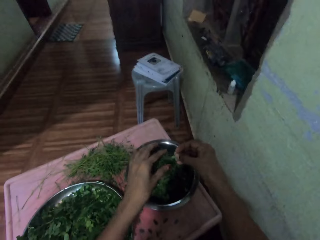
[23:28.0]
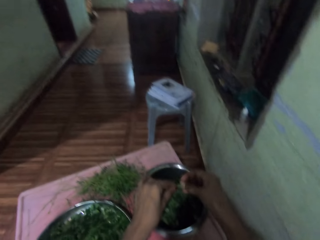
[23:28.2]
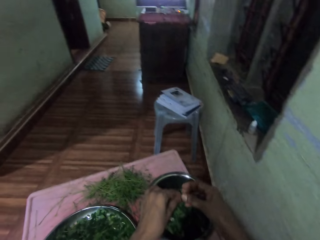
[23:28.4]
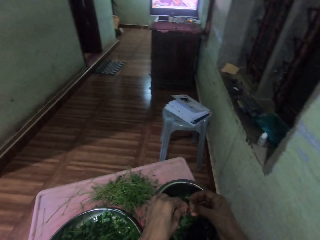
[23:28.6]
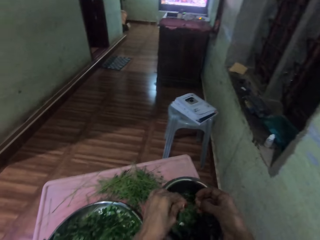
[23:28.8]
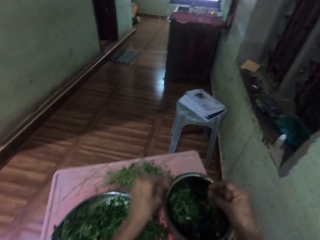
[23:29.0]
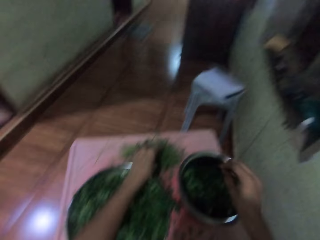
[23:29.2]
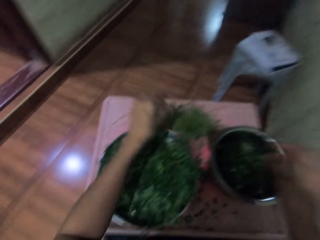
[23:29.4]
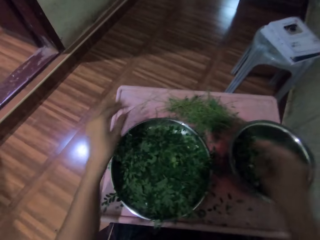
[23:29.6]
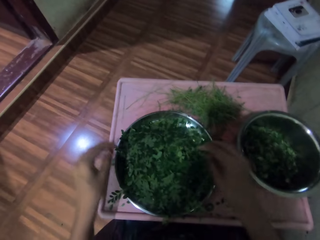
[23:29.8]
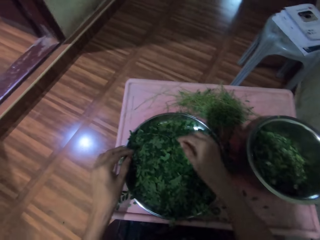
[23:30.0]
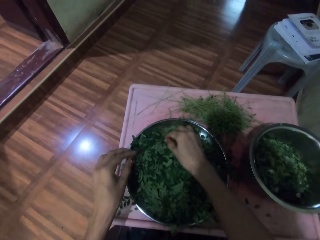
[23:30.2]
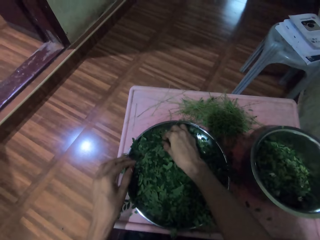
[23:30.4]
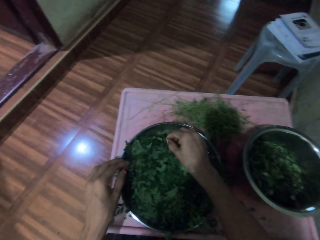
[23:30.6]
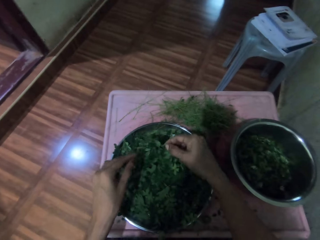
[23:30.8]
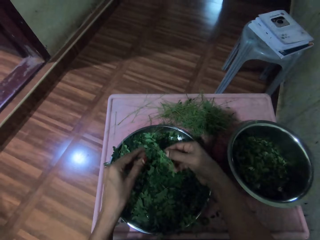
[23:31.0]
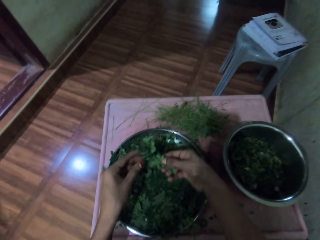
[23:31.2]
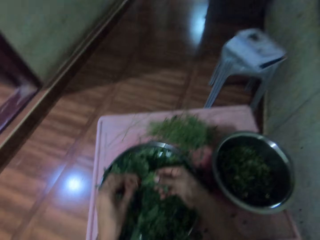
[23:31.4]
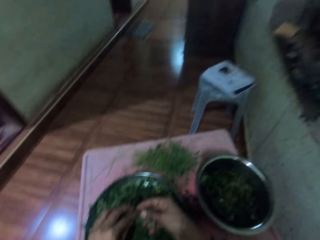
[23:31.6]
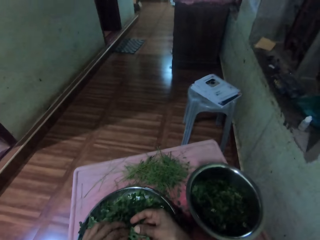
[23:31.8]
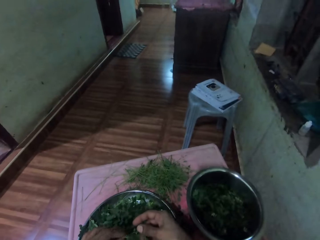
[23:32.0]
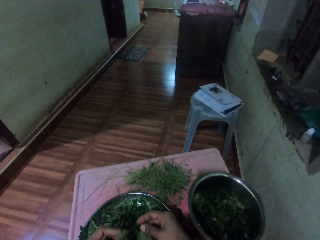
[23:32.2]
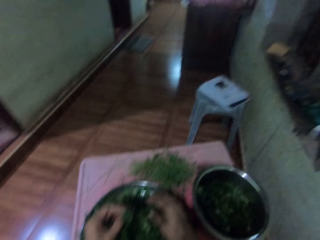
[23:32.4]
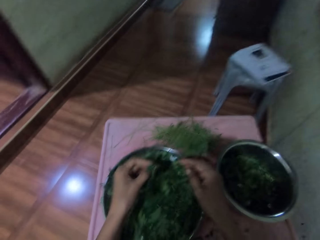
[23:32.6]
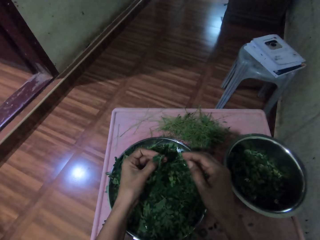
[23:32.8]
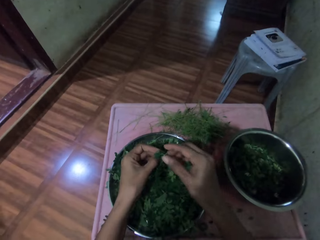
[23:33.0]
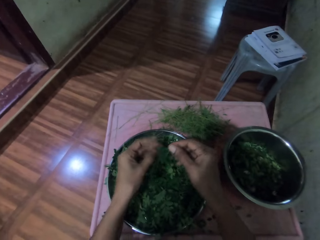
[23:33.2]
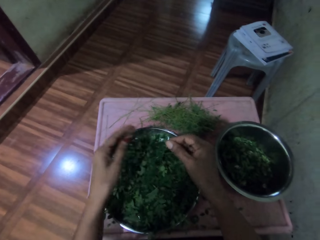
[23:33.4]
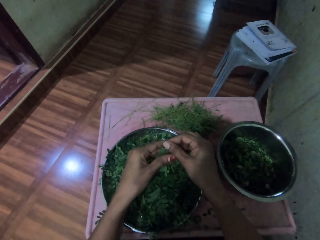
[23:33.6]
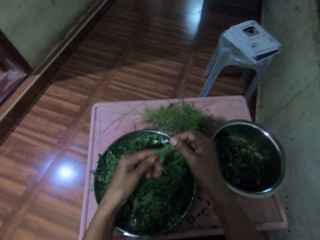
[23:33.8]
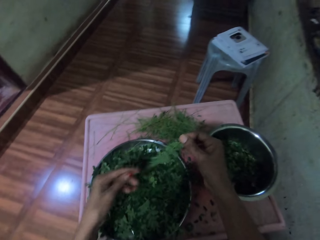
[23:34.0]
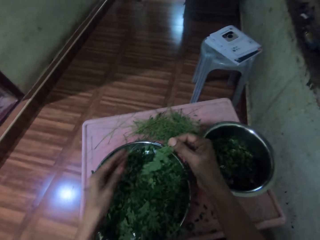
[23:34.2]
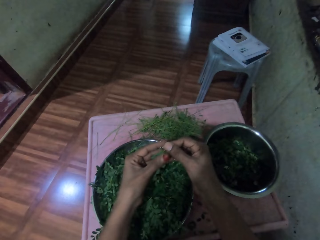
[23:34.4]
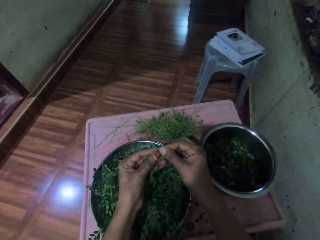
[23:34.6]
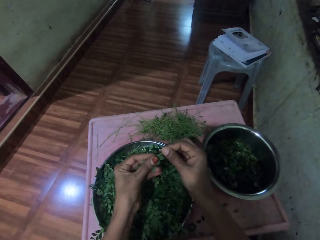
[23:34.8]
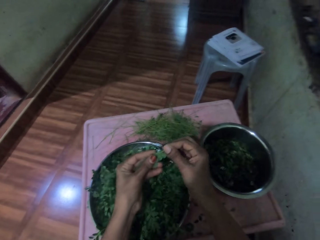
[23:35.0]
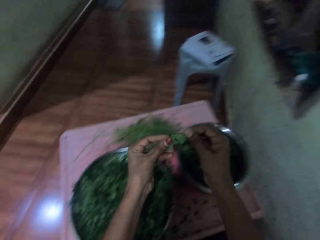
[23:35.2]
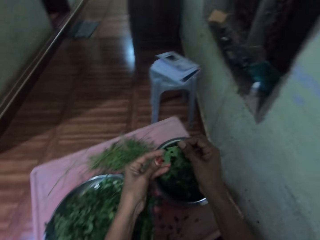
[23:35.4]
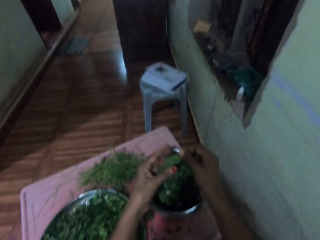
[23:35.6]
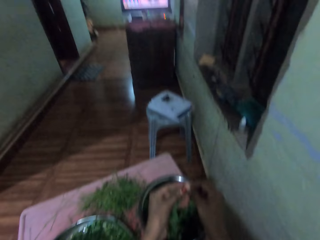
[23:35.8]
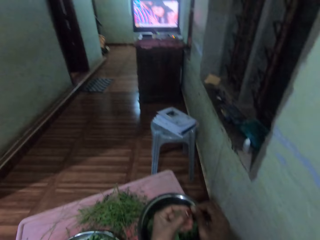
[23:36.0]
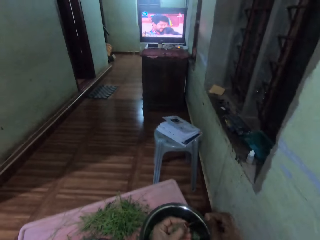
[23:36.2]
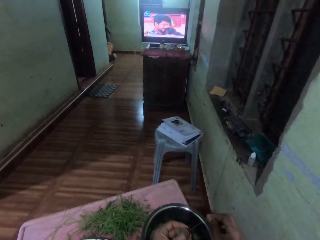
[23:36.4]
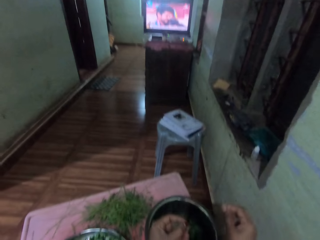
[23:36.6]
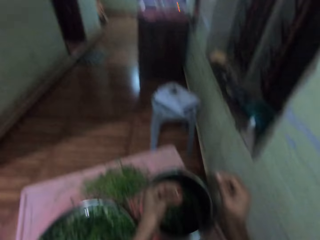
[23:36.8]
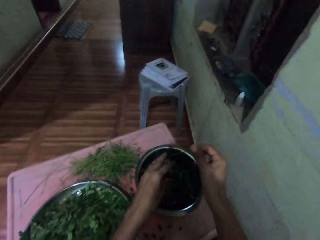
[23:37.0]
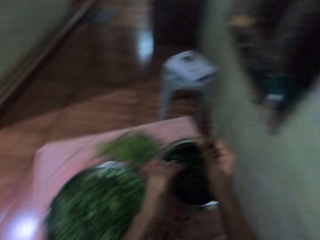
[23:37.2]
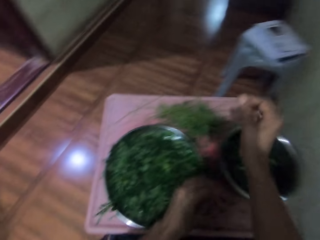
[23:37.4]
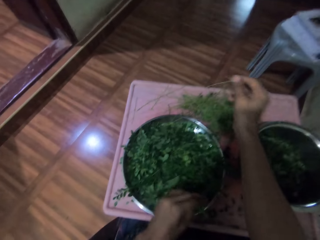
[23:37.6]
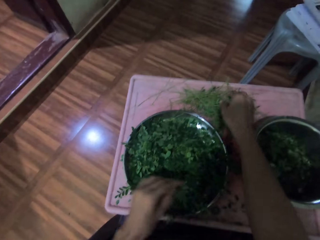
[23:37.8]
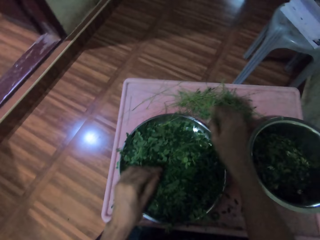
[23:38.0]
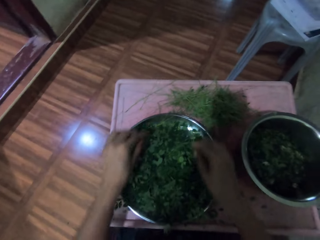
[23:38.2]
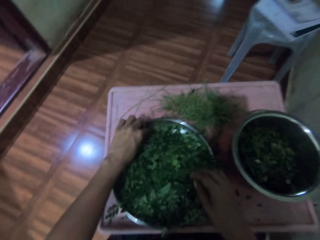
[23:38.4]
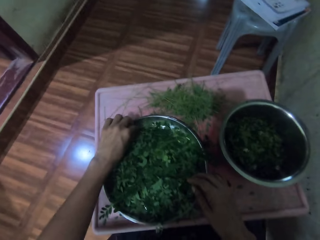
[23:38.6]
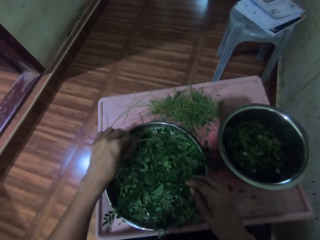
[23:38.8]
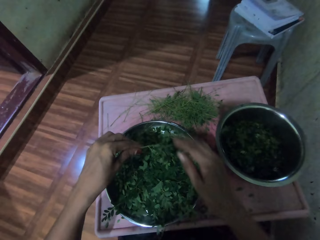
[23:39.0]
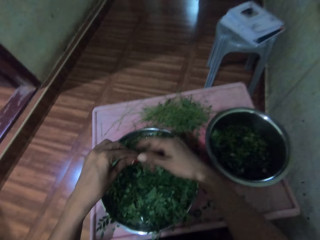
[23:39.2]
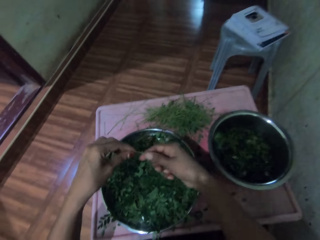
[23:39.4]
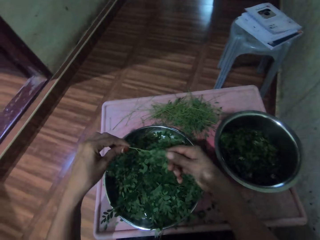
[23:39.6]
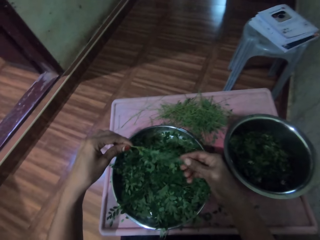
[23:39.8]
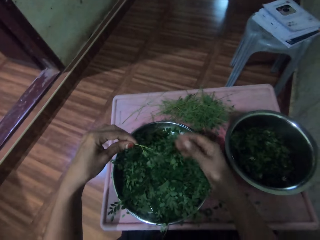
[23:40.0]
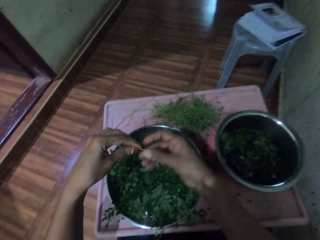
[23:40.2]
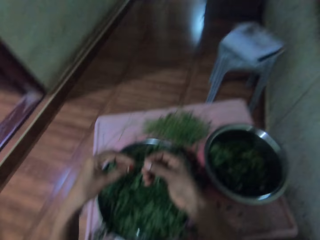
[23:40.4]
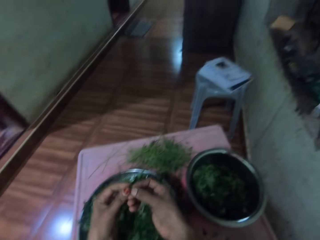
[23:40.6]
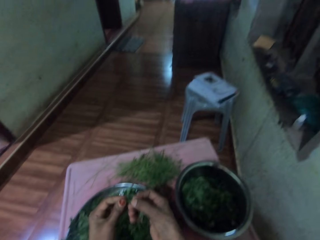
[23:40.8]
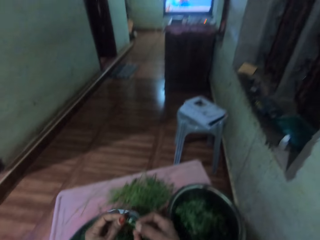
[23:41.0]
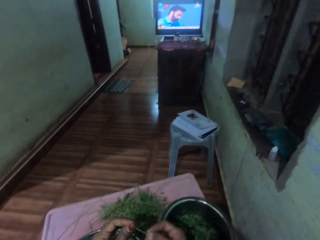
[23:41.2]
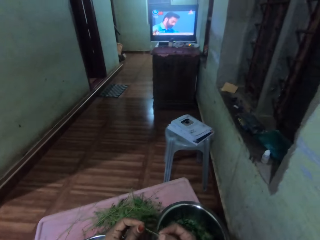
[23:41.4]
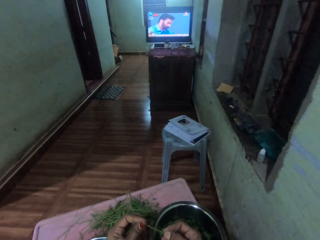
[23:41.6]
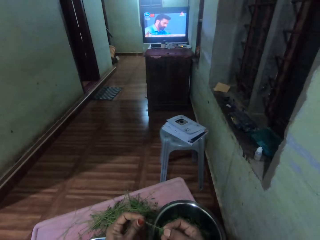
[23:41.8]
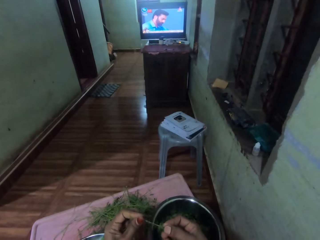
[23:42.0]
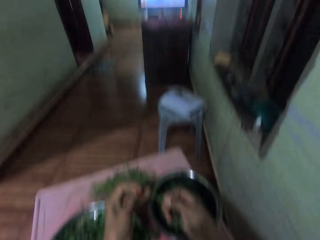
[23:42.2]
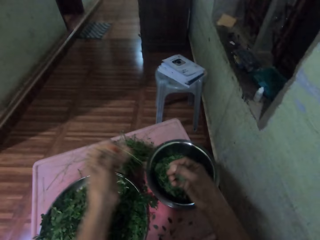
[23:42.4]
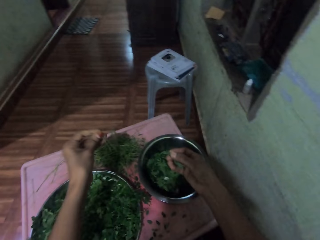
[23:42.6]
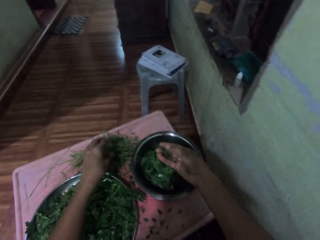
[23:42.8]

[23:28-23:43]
The camera wearer removes the vegetables from the branch. She puts vegetable leaves in a tray. She throws a stalk of the vegetable on the table and puts vegetable leaves in the tray. She picks a vegetable in the tray with her right hand. She removes the vegetable leaves from the branch. She puts the vegetable in the cooking pot. She puts vegetable leaves in the tray. She throws the stalk of the vegetable on the table. She takes vegetable leaves in the tray. She removes leaves from the stalk.

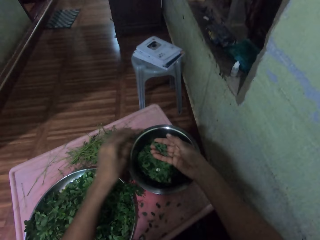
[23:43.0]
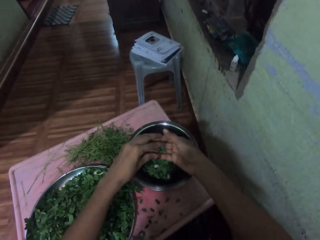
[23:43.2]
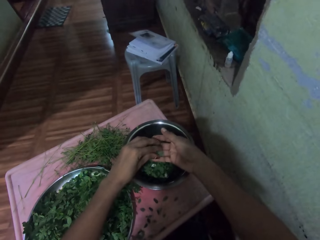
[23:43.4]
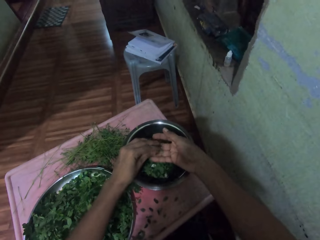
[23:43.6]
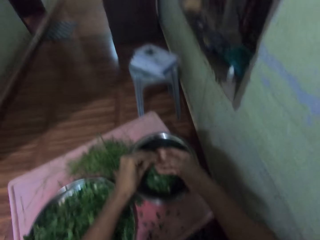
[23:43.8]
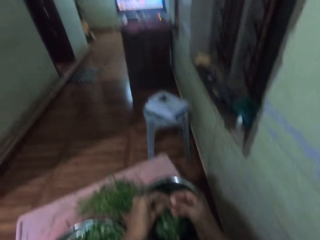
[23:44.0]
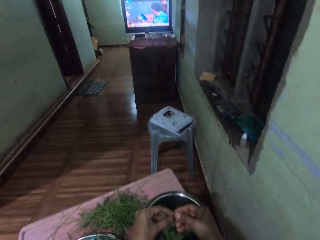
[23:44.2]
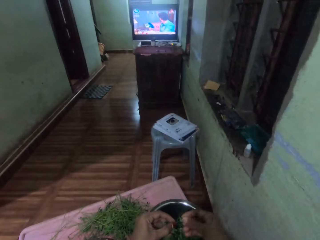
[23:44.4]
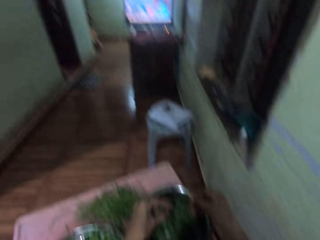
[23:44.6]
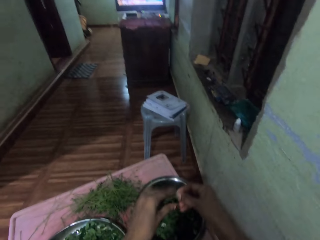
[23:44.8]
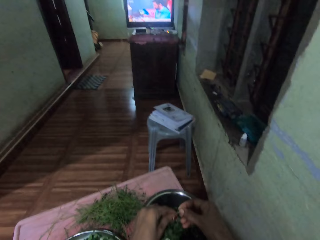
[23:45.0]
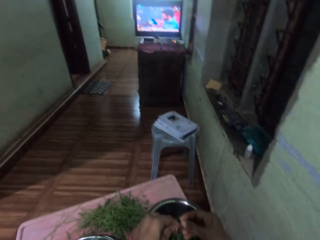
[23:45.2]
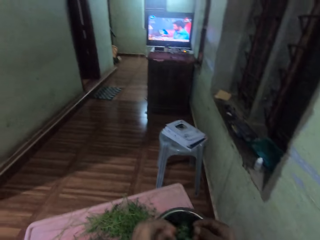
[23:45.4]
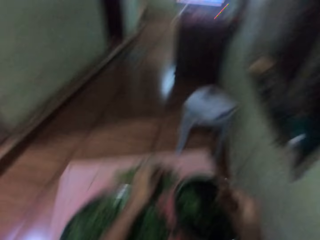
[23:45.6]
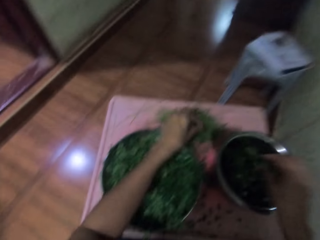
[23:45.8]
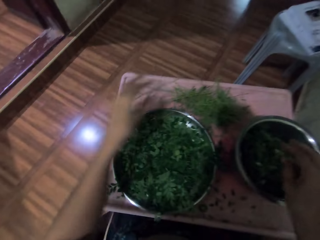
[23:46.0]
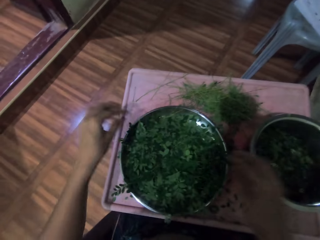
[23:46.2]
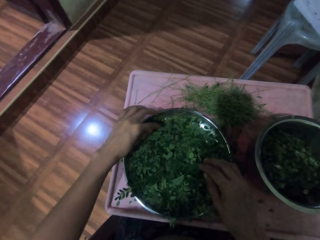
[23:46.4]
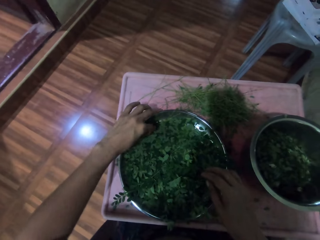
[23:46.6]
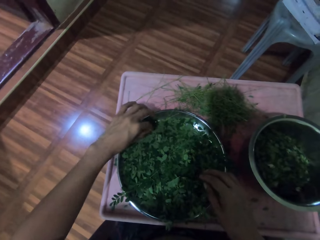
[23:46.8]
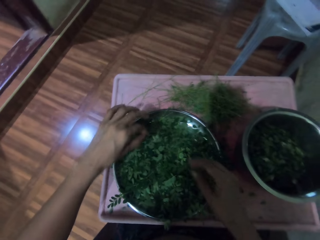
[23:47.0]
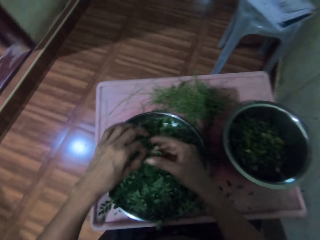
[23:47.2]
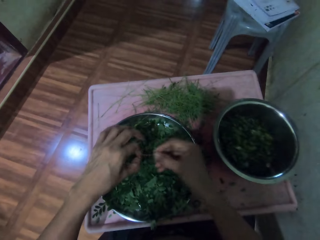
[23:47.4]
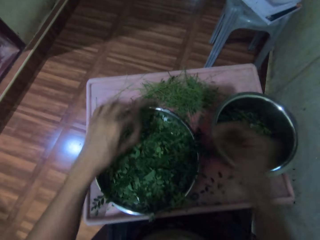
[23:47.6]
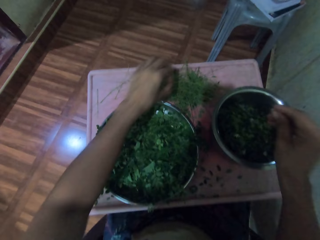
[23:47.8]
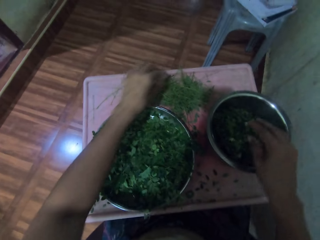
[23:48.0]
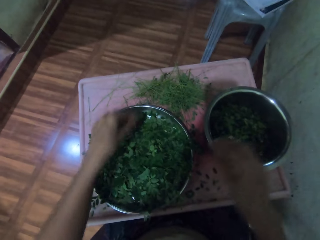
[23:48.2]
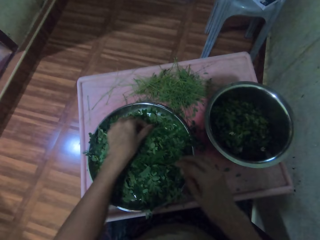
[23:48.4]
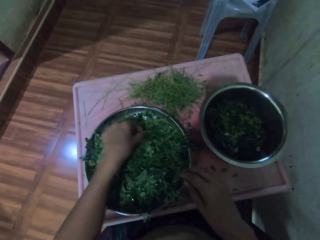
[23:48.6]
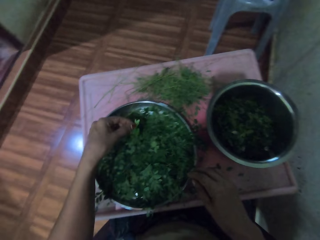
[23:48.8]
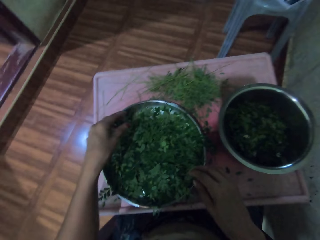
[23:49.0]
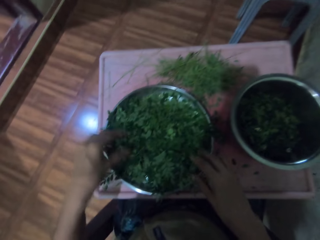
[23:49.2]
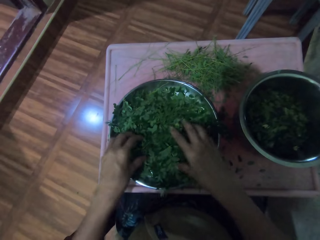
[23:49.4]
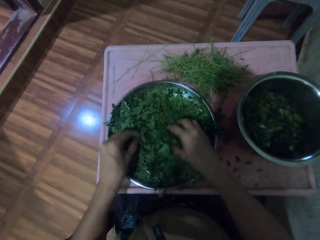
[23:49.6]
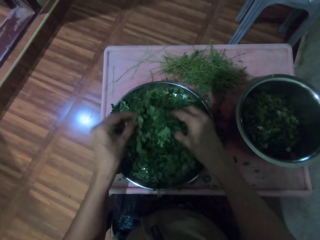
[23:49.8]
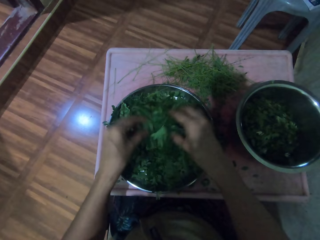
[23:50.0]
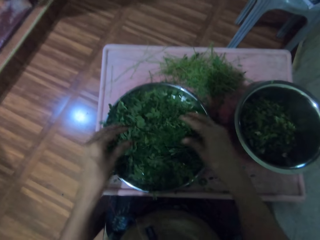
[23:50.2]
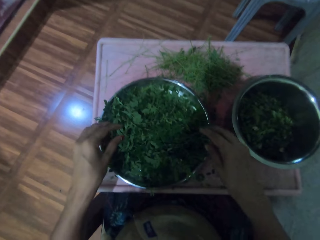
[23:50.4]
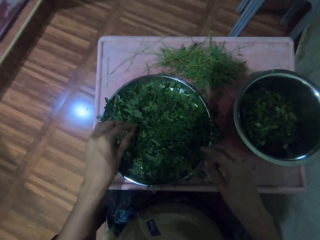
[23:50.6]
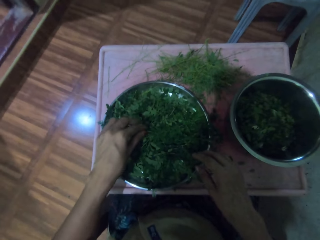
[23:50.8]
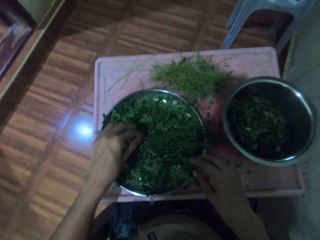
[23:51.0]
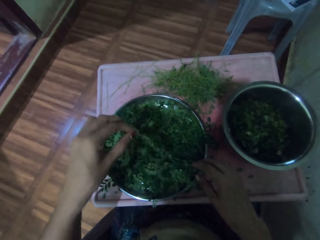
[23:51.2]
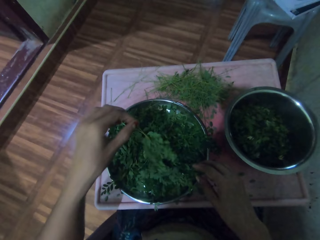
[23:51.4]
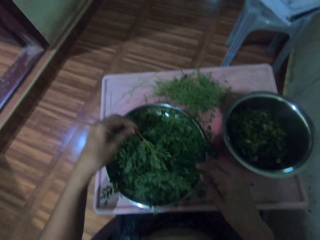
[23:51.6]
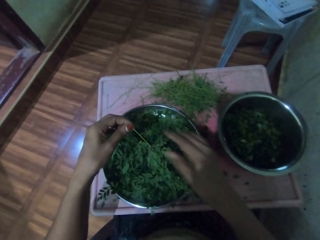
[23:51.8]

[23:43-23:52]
The camera wearer throws a stalk of a vegetable on the table. She removes leaves from the stalk. She throws the stalk of the vegetable on the table and puts vegetable leaves in a tray. She picks a vegetable in the tray with her left hand. She removes leaves from the stalk and throws the stalk of the vegetable on the table. She puts vegetable leaves in the tray. She puts the vegetable in the cooking pot. She mixes the vegetable with both hands. She moves the vegetables in the tray. She takes vegetable leaves in the tray.
